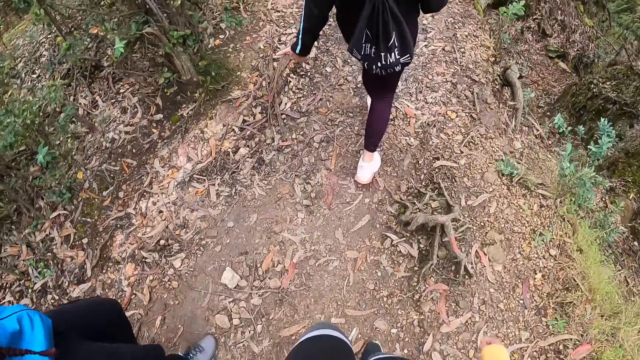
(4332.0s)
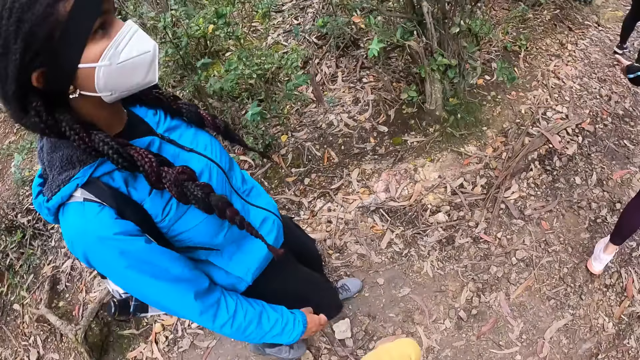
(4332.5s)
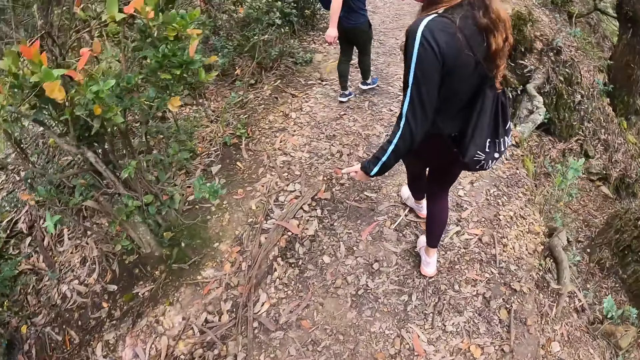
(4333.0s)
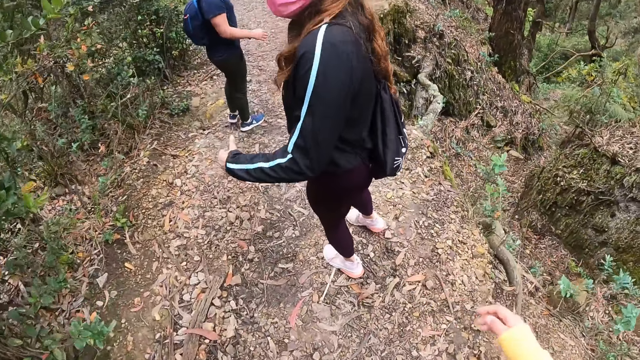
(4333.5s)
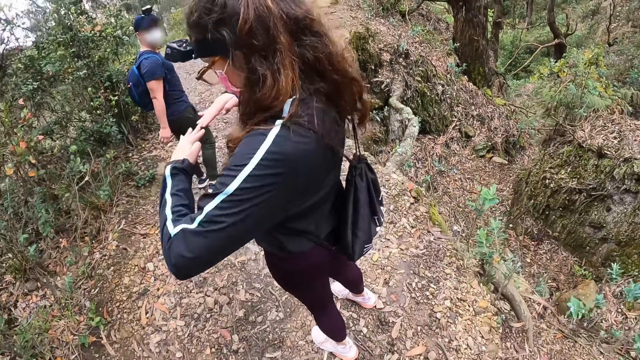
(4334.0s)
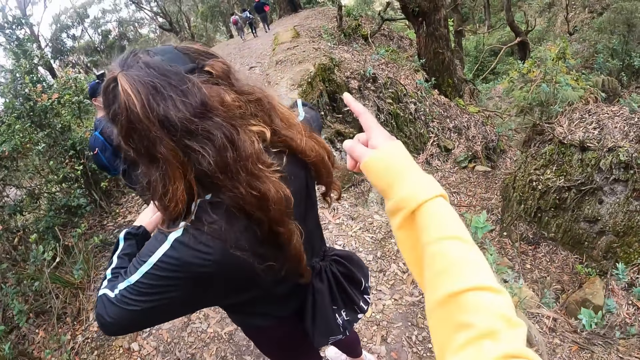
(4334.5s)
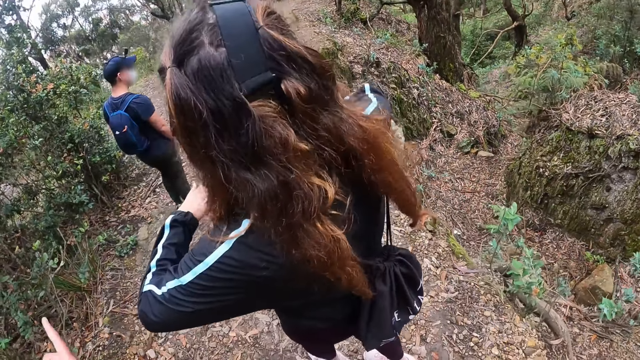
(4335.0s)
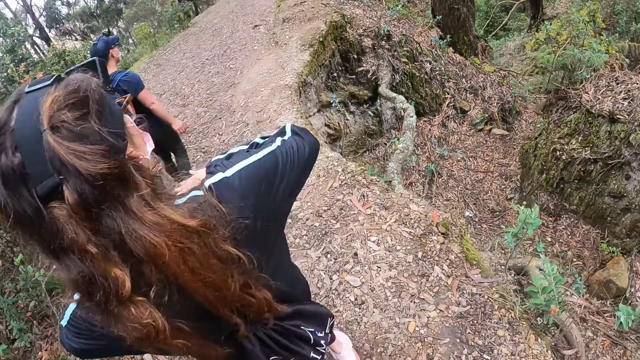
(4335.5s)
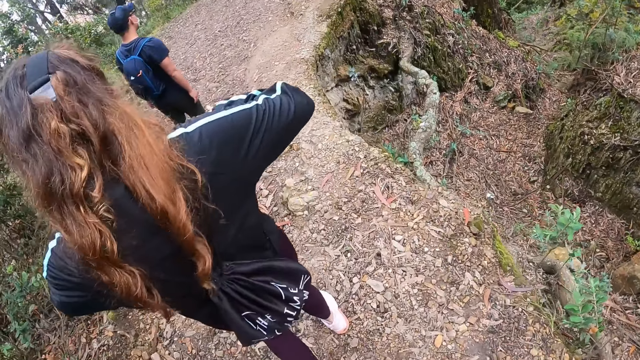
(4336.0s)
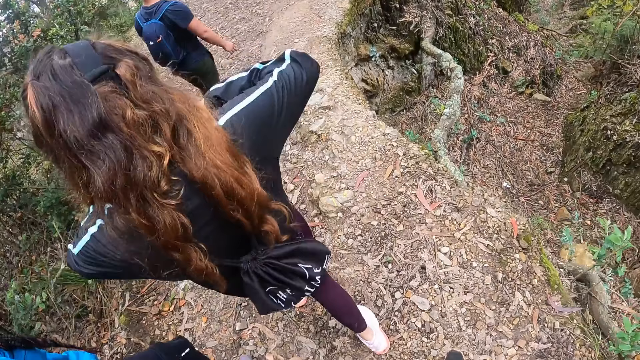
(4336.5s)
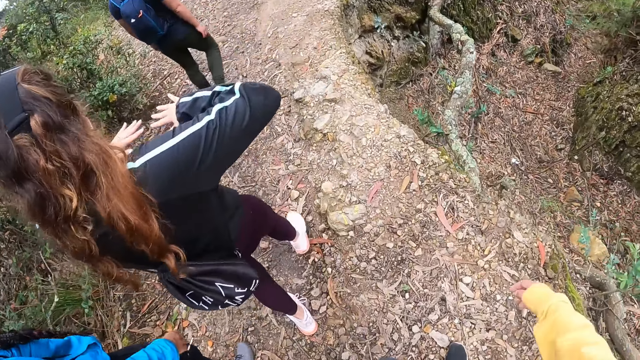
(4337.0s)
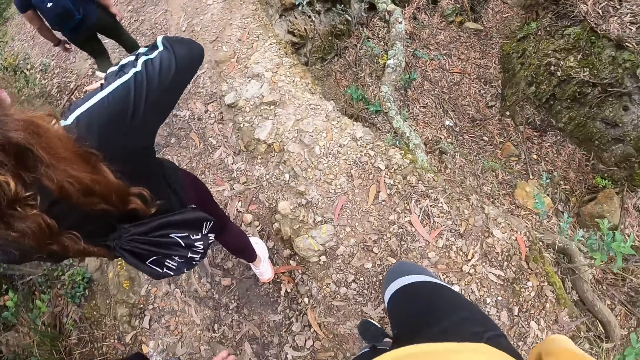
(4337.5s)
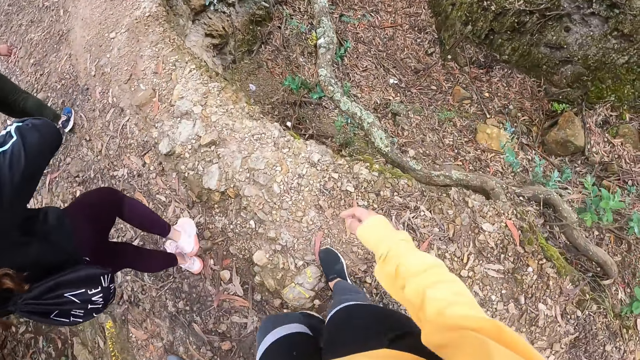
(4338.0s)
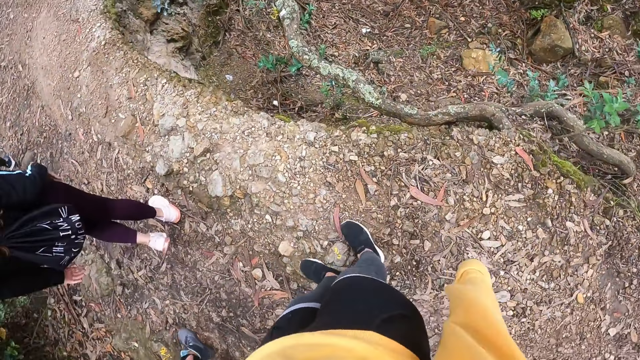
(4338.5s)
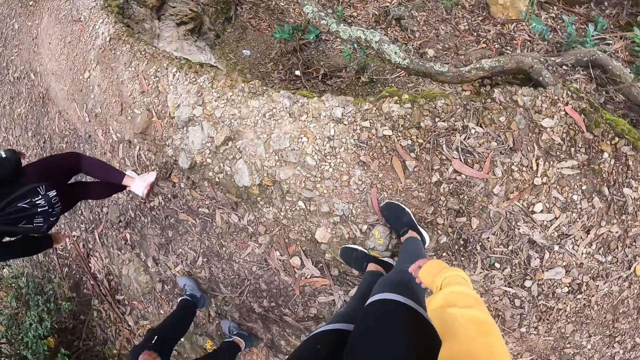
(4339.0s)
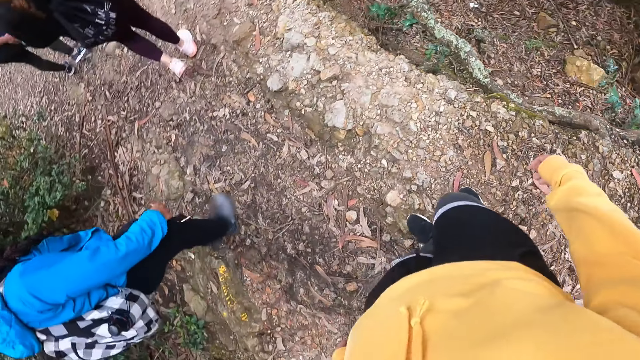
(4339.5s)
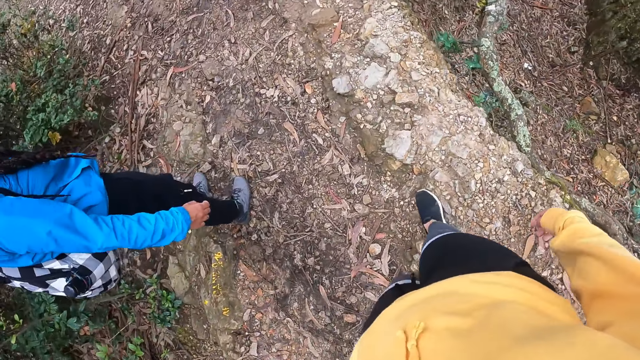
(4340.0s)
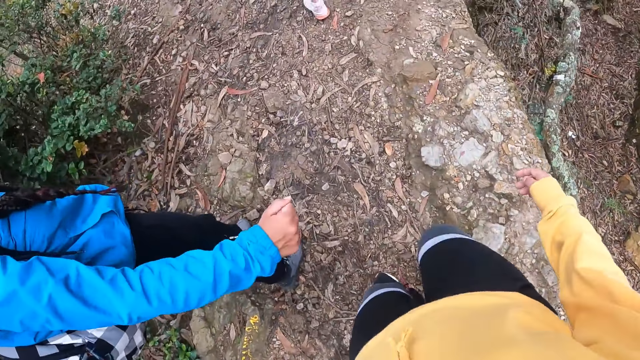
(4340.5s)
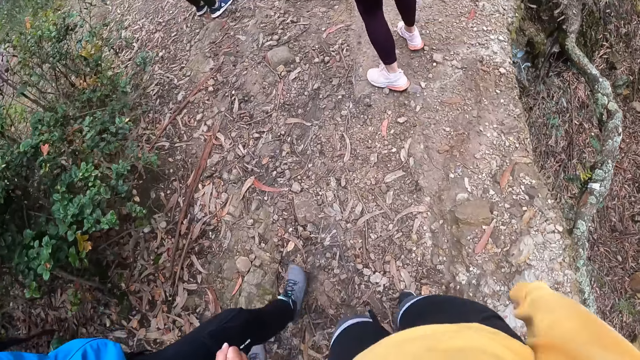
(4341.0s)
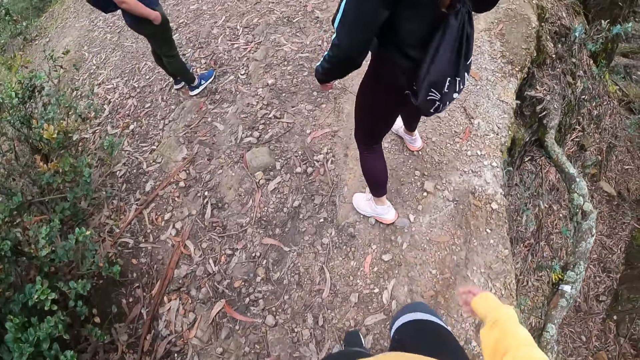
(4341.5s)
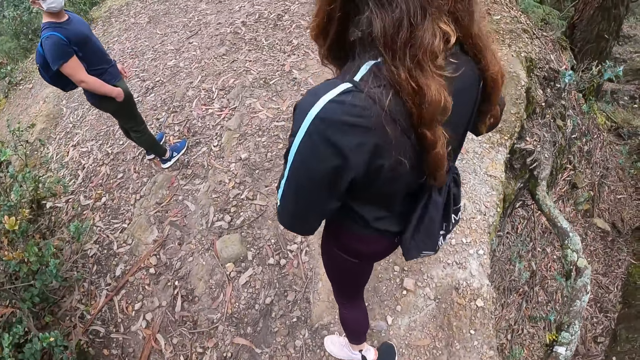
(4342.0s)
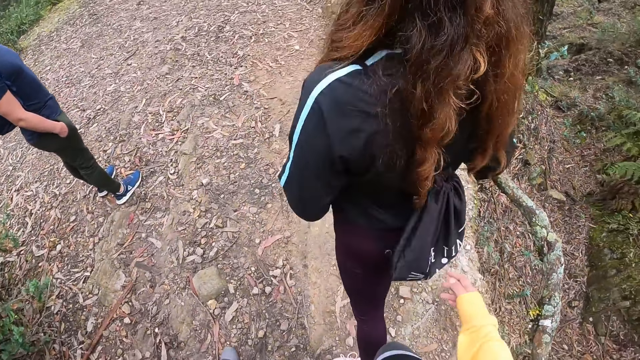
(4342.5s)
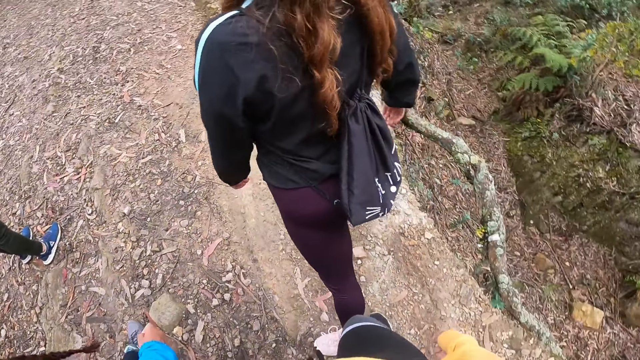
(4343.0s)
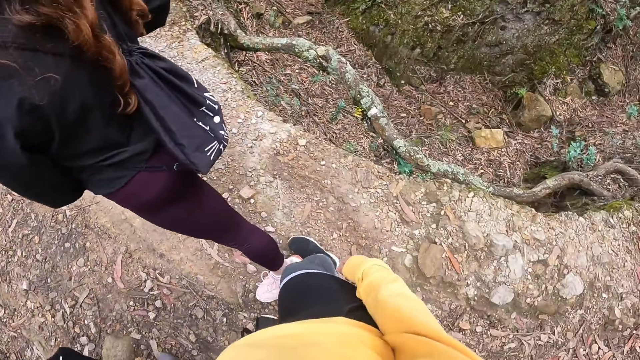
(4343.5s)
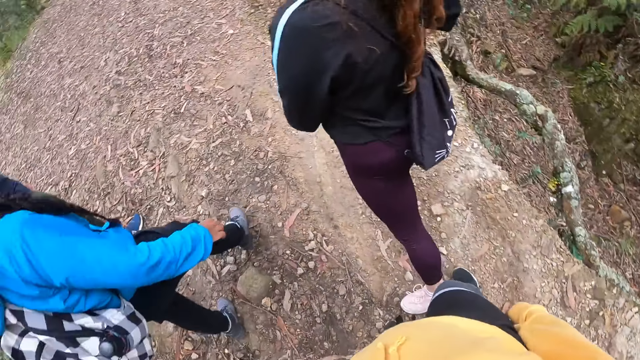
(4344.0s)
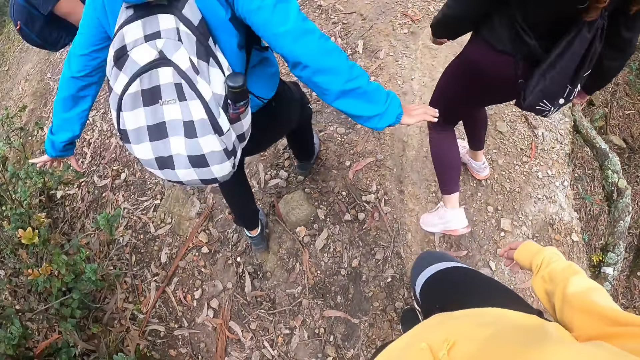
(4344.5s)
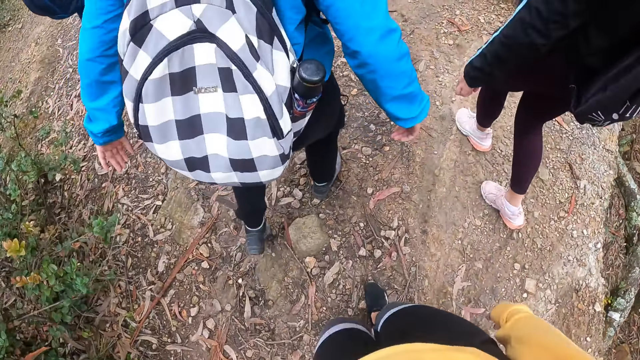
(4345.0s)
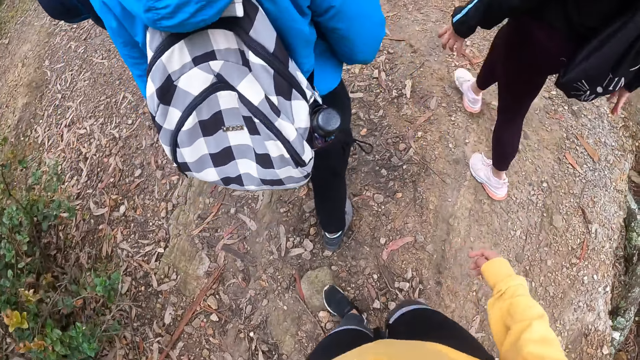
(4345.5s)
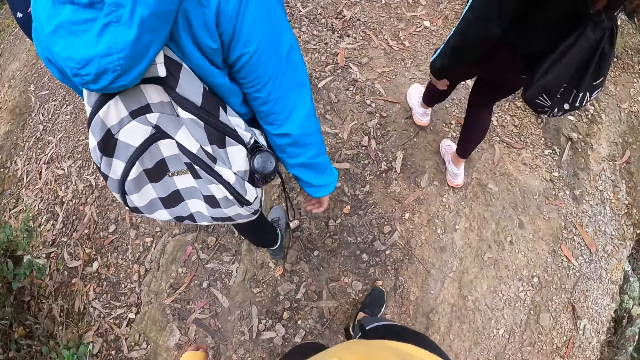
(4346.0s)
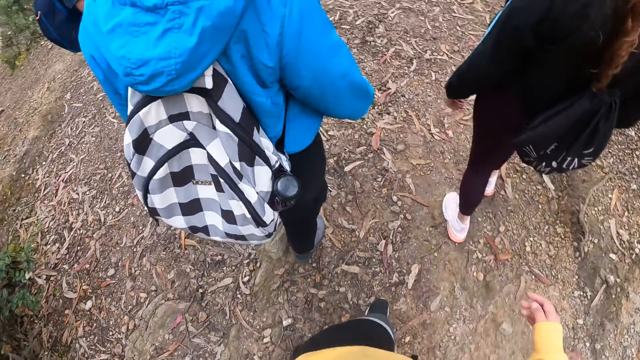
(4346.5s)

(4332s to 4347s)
The camera wearer points at something. A person moves the leg on the ground.

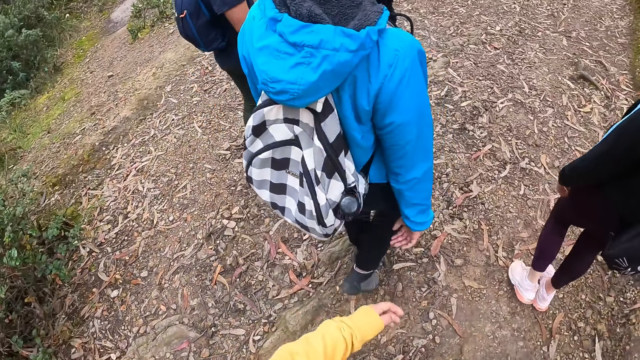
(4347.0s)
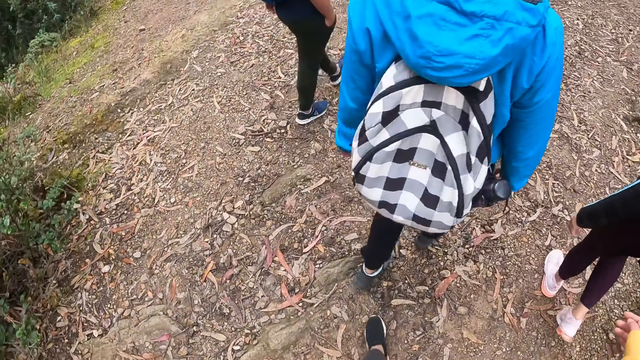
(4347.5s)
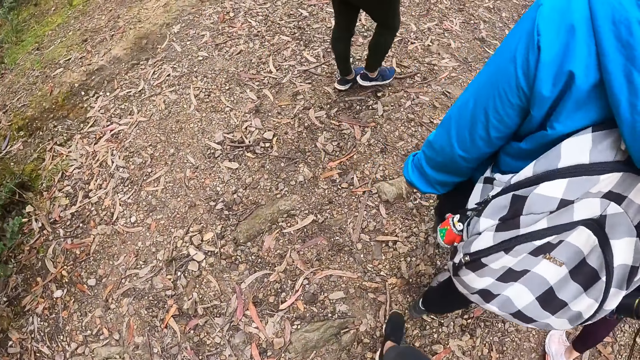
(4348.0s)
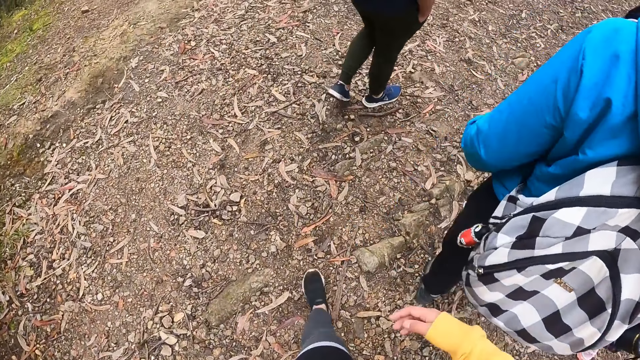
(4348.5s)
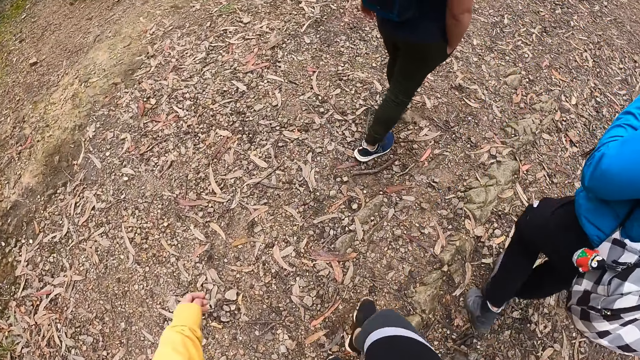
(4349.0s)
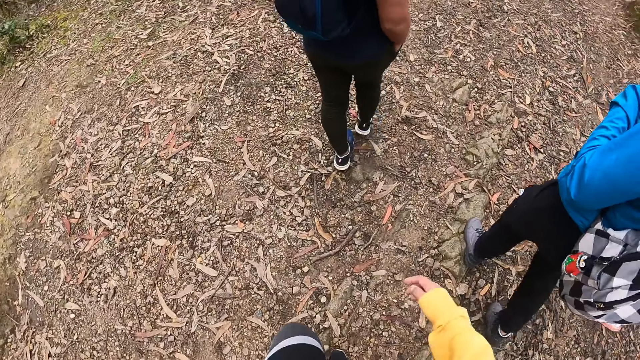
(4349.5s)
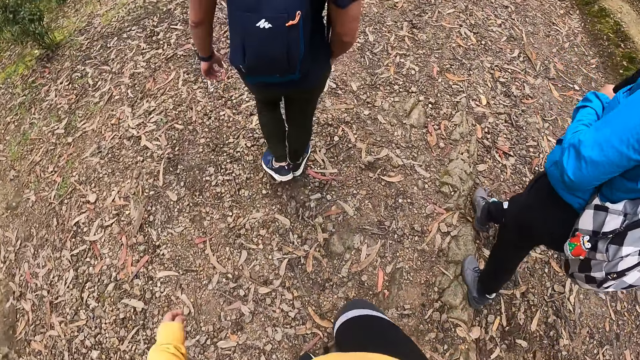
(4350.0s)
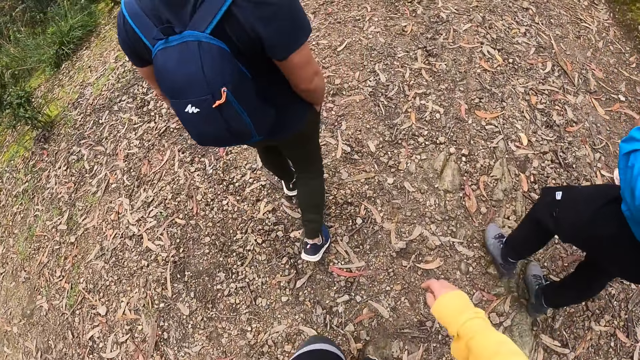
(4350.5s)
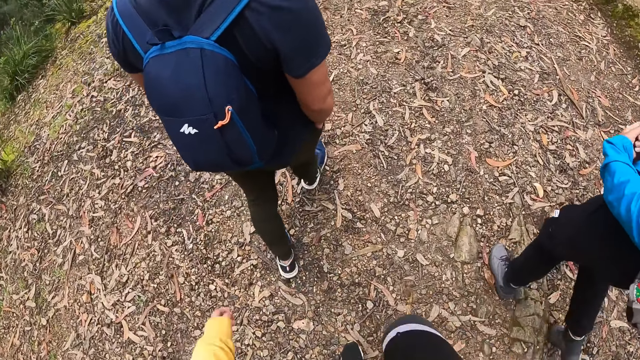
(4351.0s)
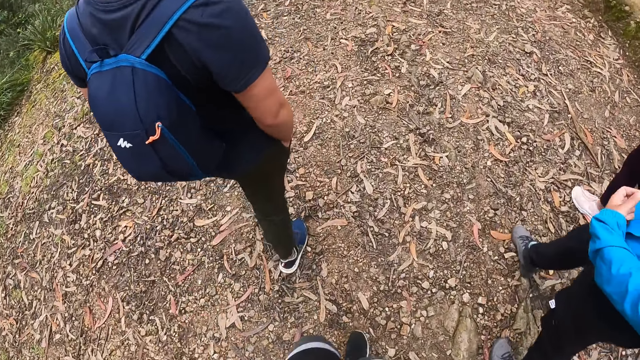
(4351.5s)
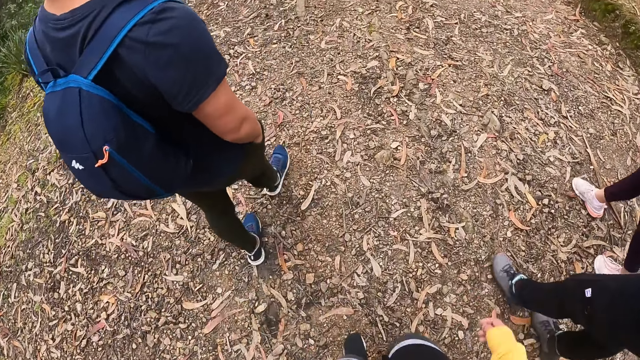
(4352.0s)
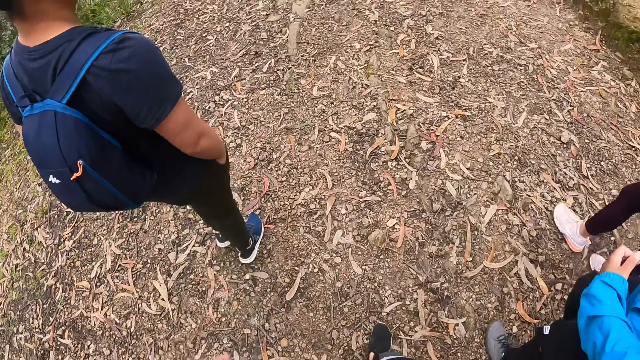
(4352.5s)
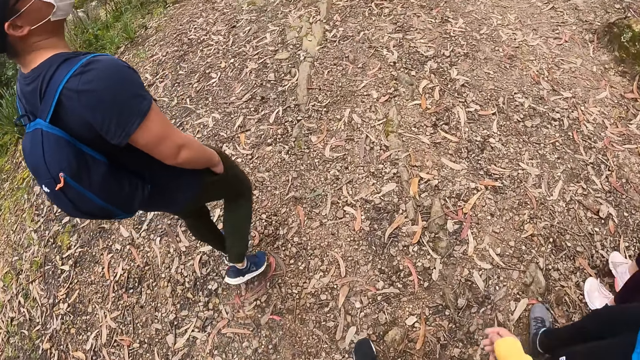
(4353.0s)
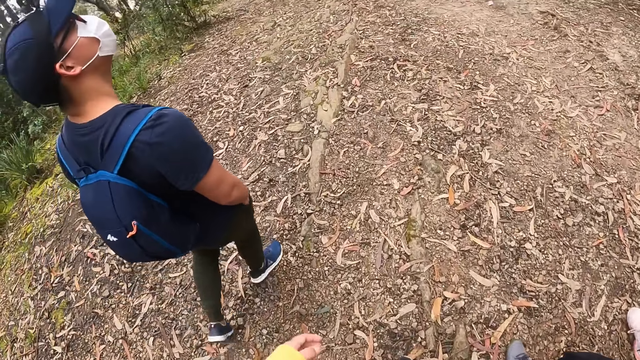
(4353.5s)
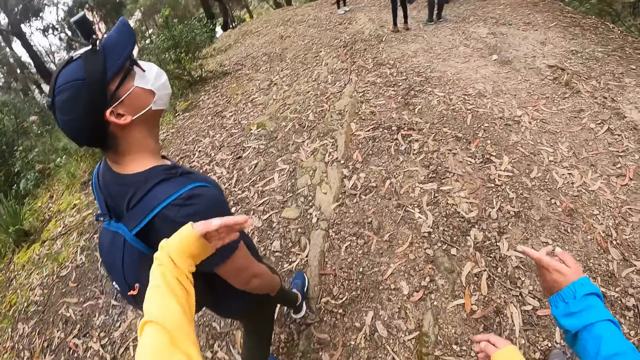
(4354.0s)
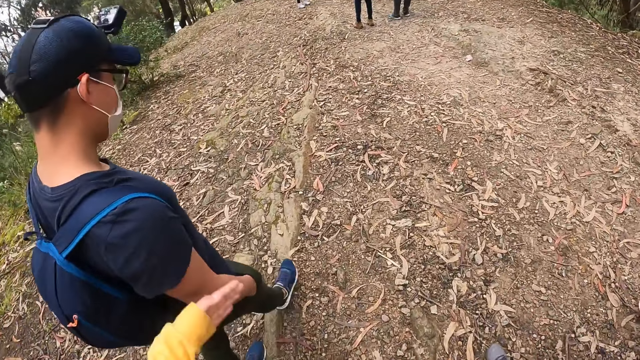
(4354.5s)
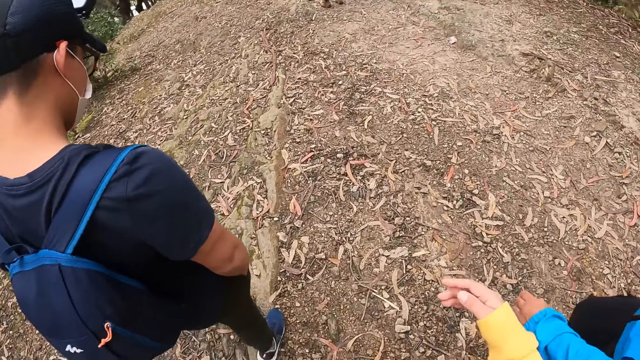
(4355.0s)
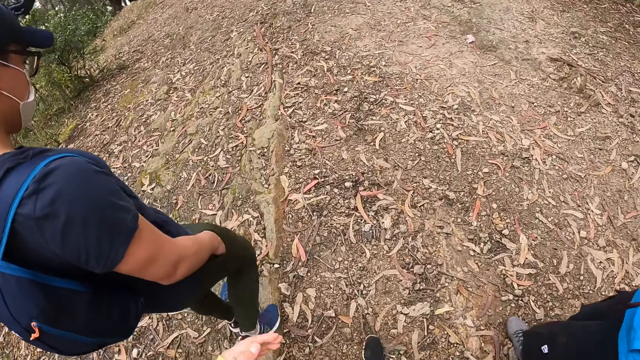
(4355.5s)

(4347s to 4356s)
The camera wearer moves the hands.
